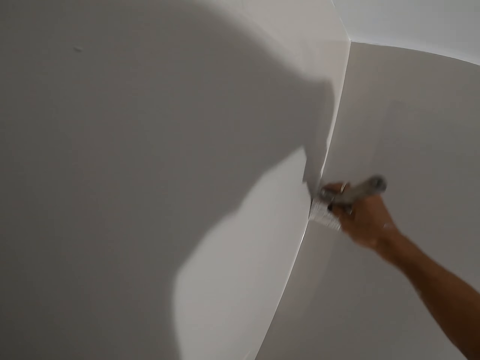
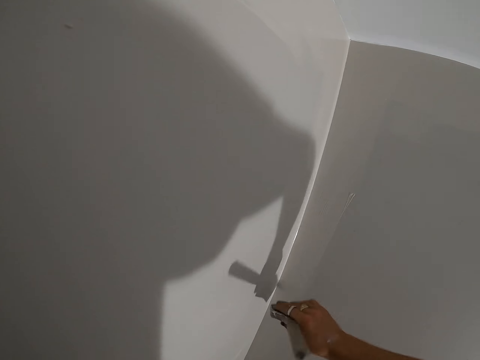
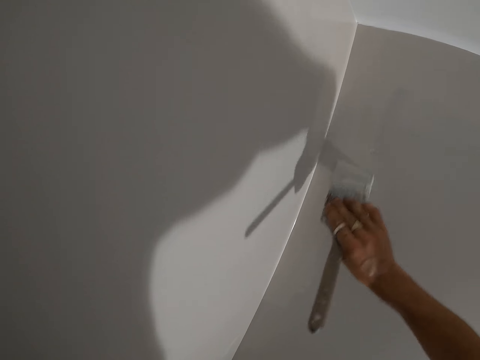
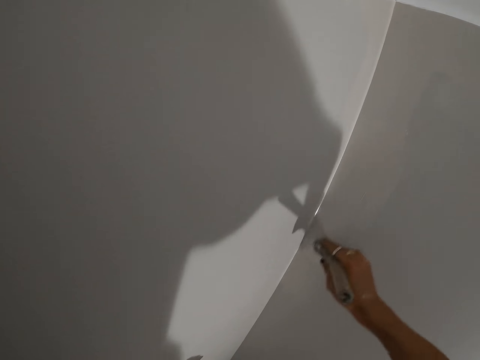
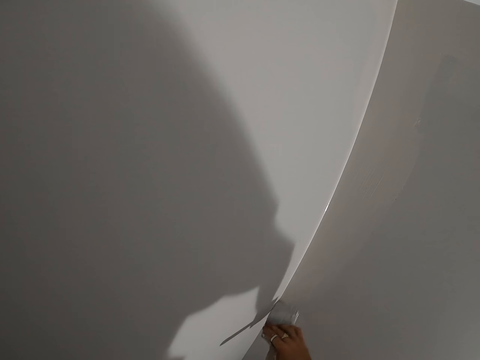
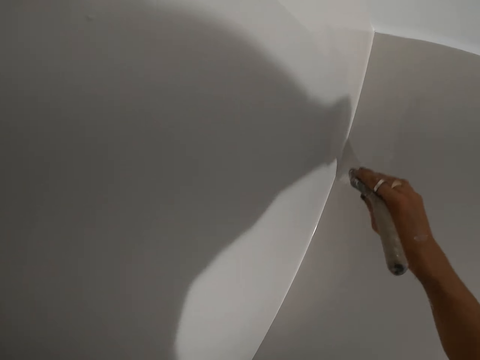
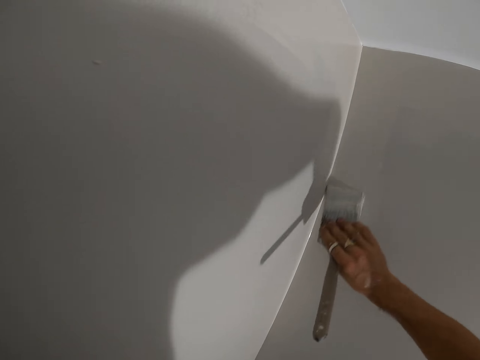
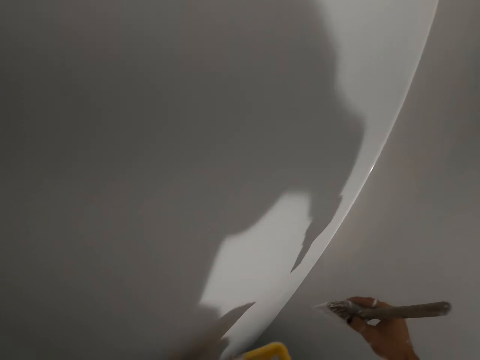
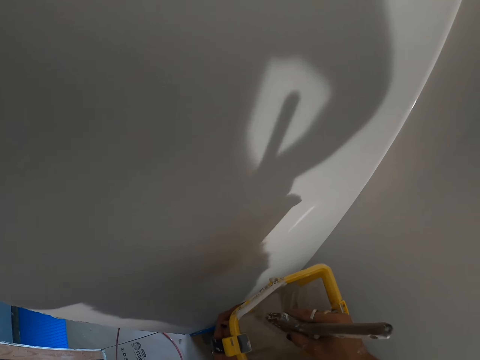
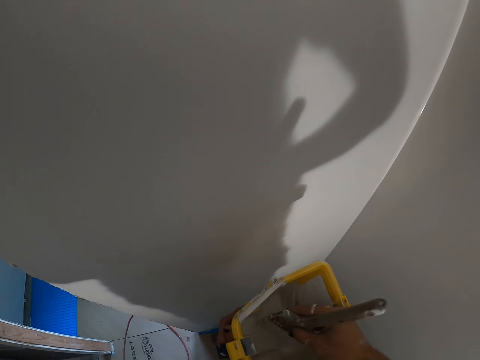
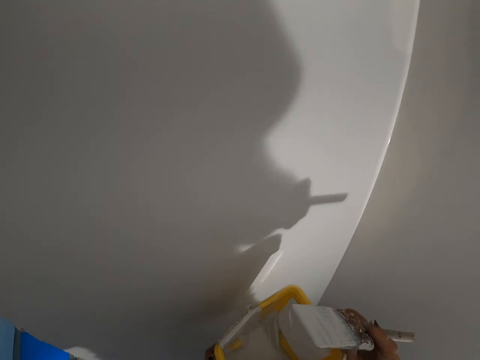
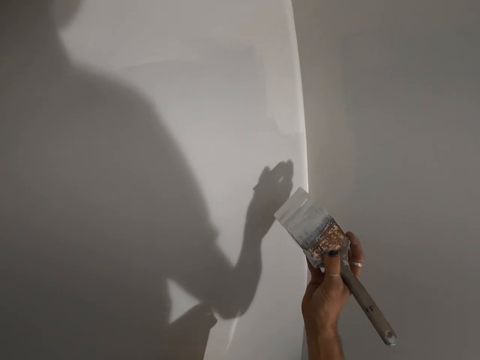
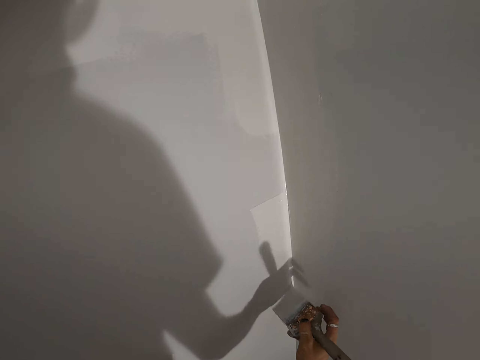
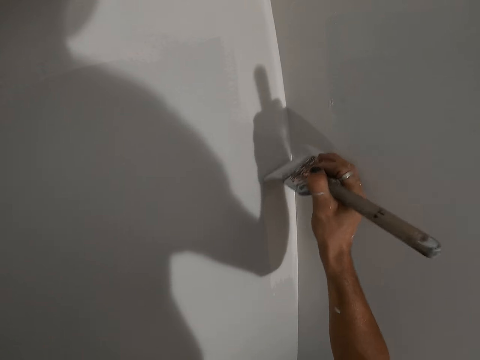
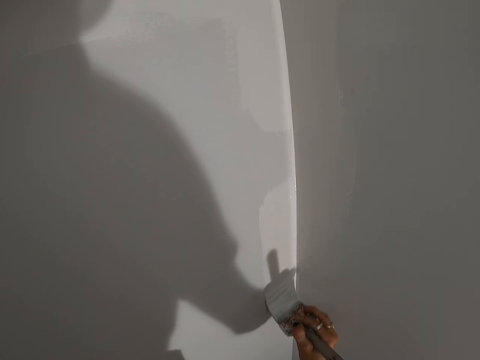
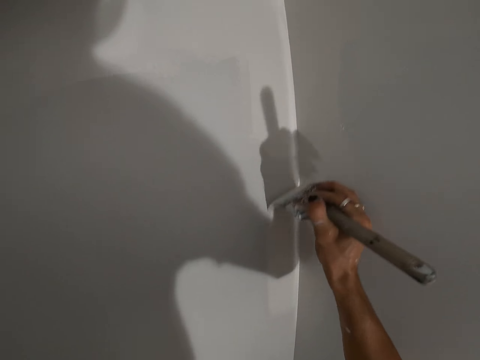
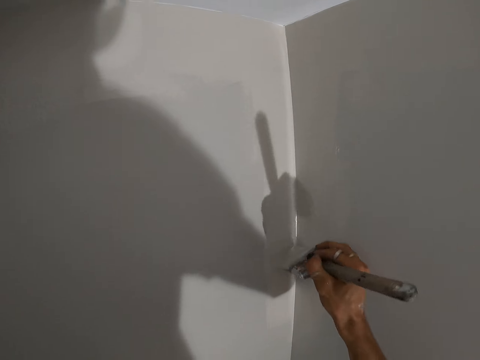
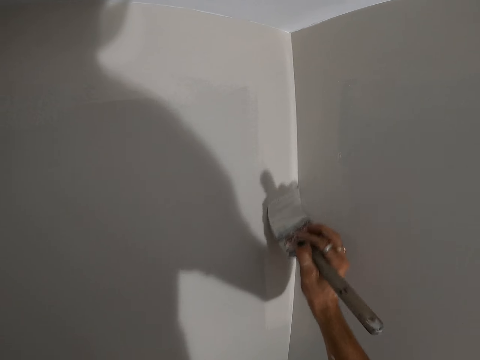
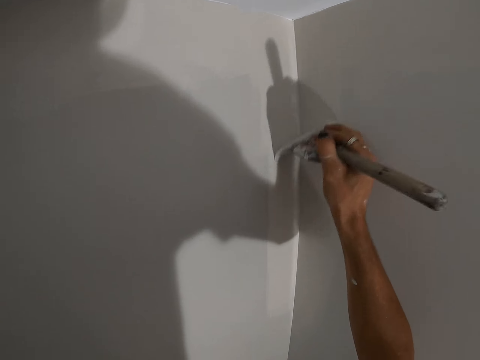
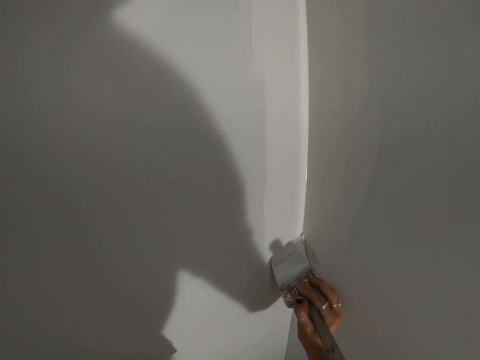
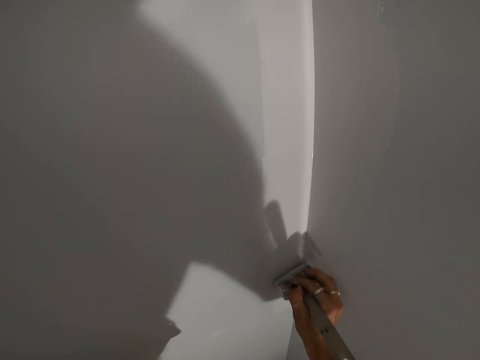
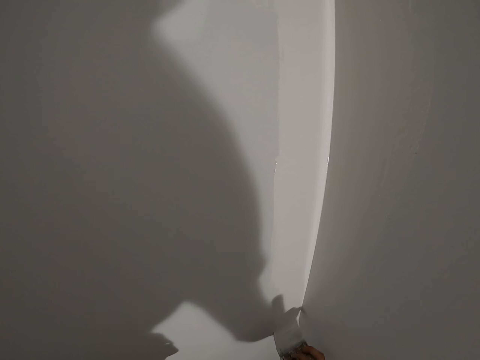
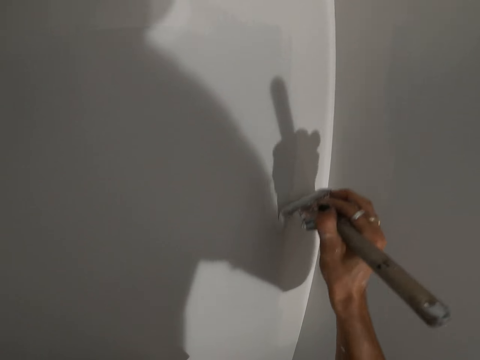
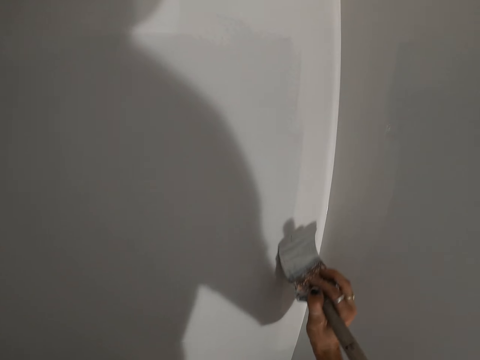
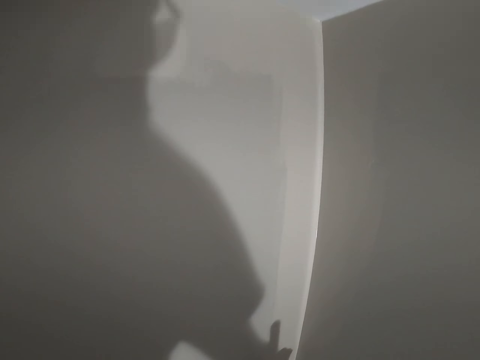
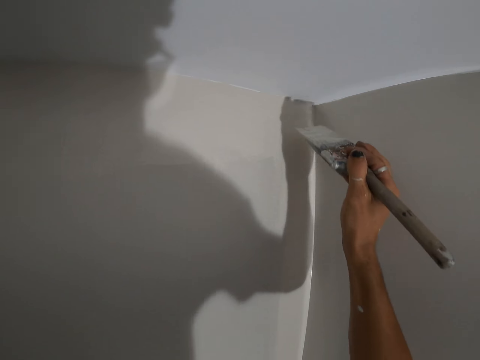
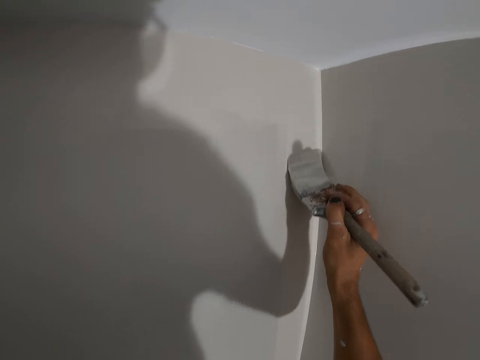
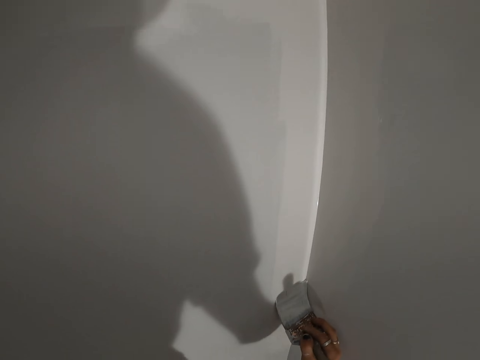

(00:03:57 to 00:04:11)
The camera wearer dips the paint brush in the paint bucket. They paint the wall with the paint brush.

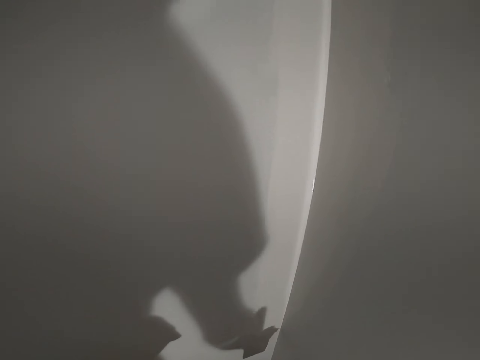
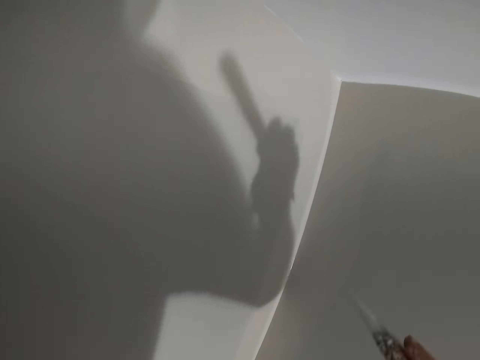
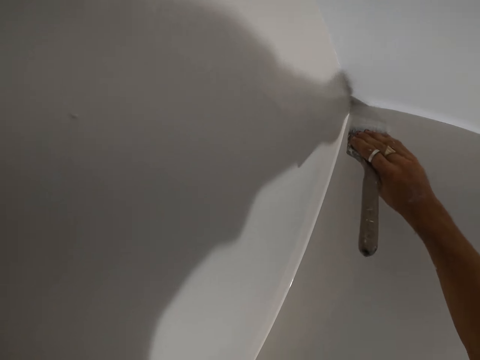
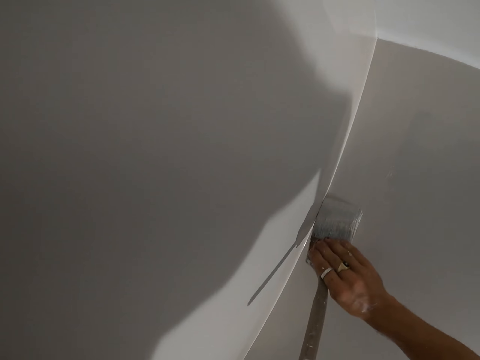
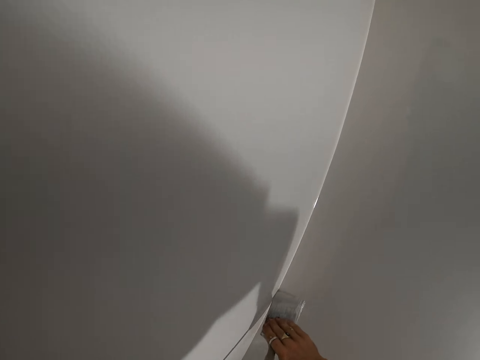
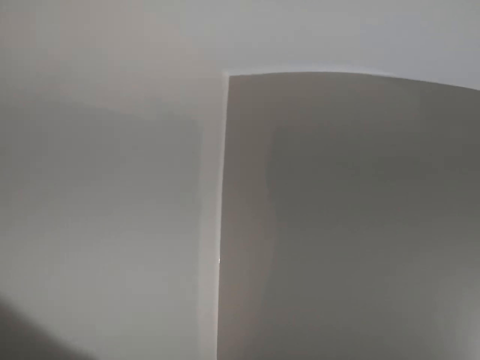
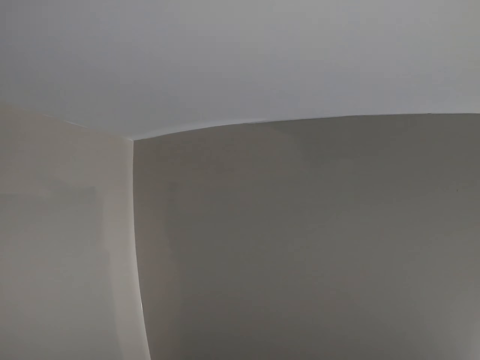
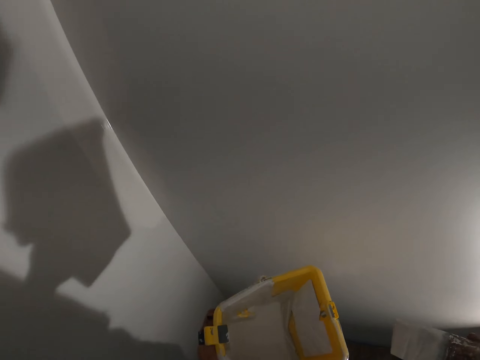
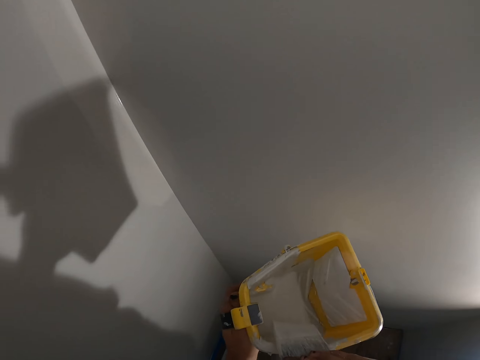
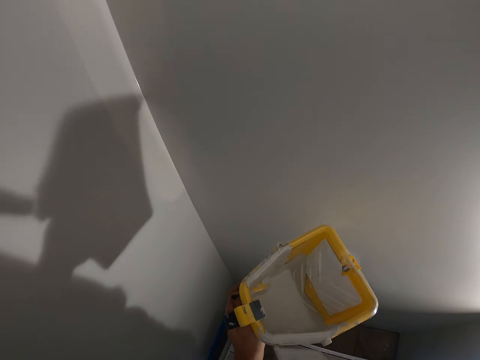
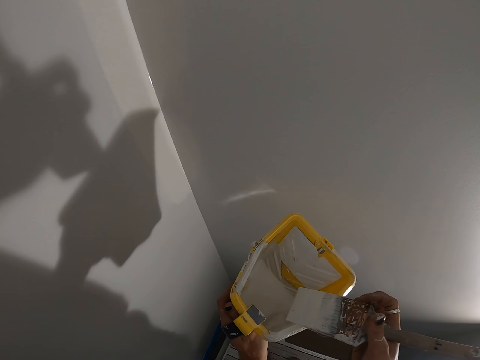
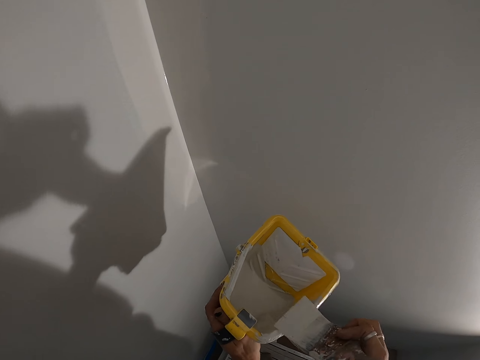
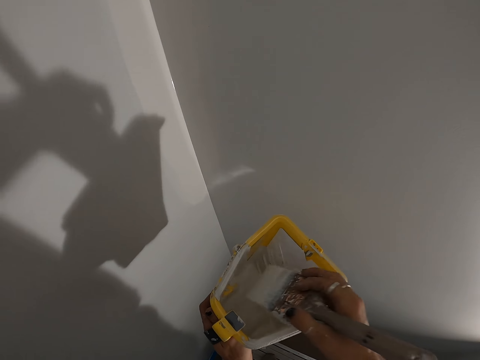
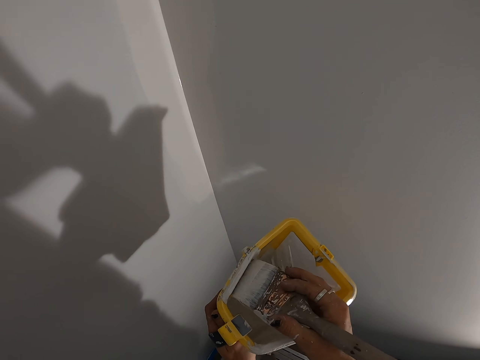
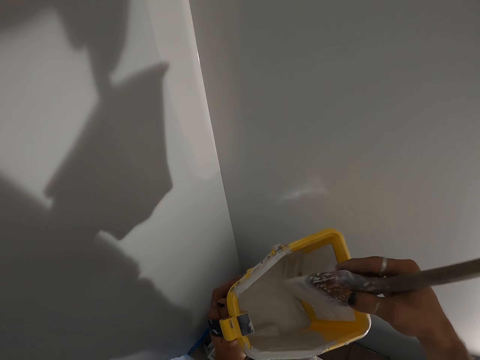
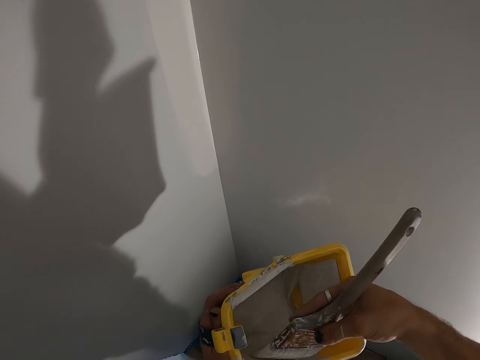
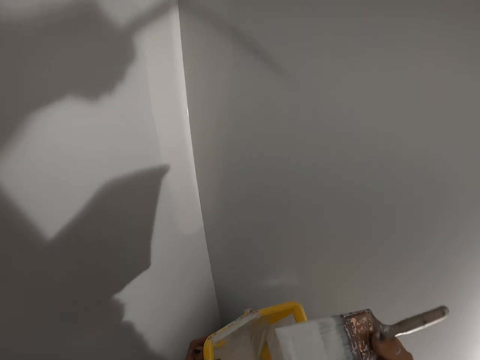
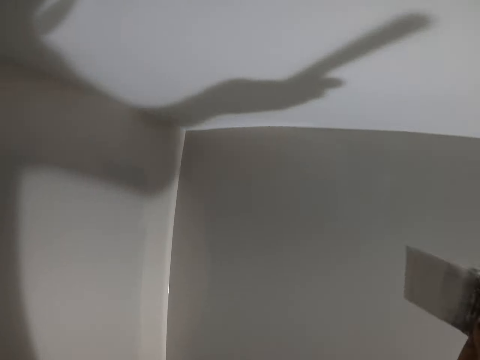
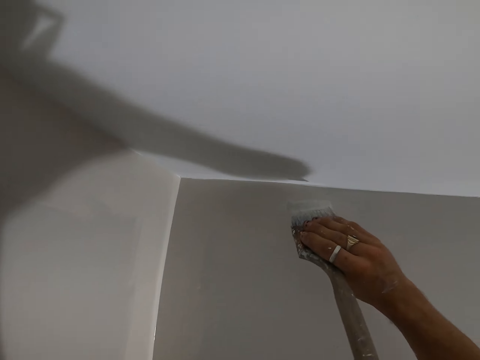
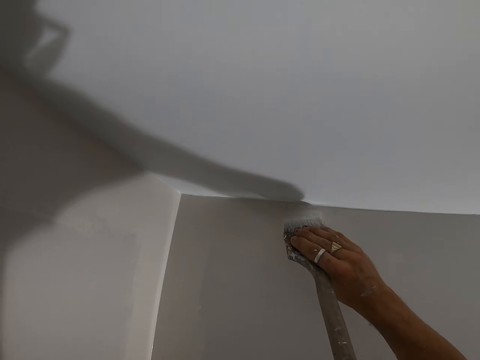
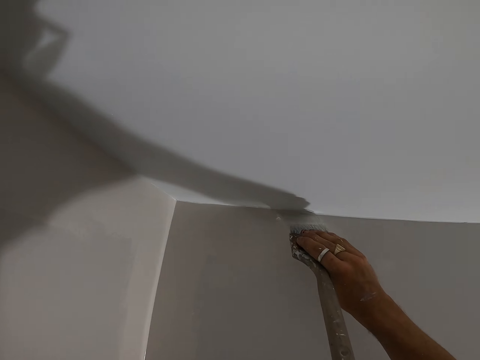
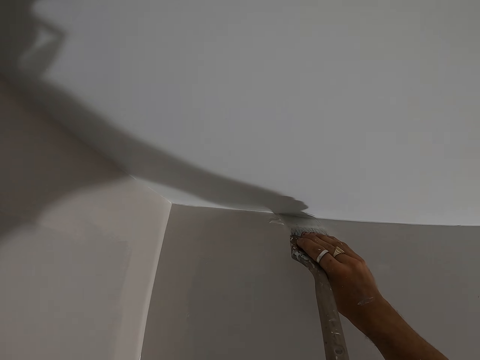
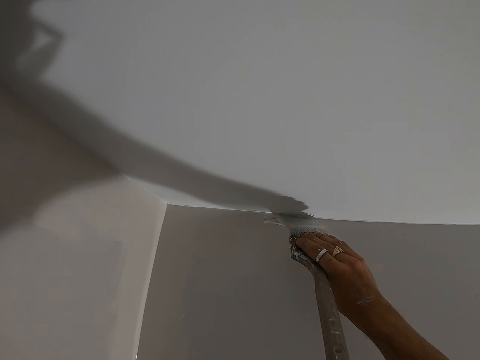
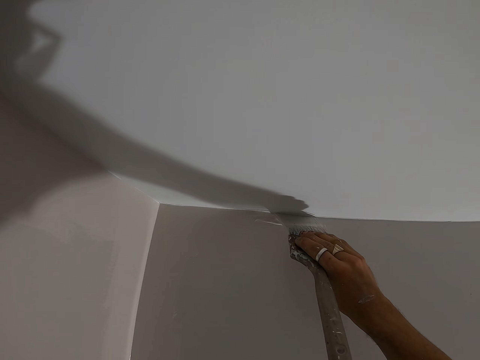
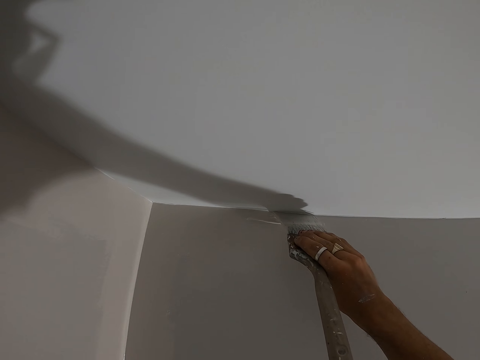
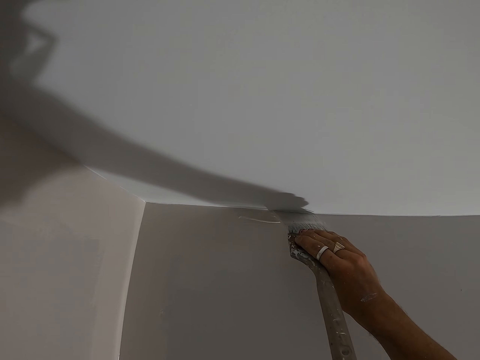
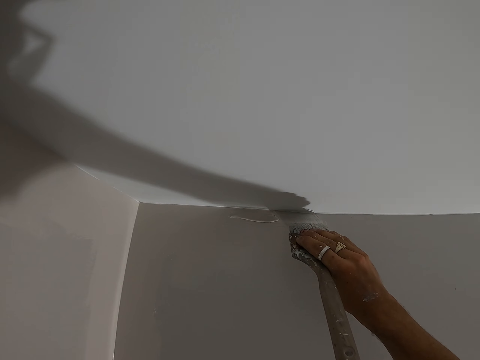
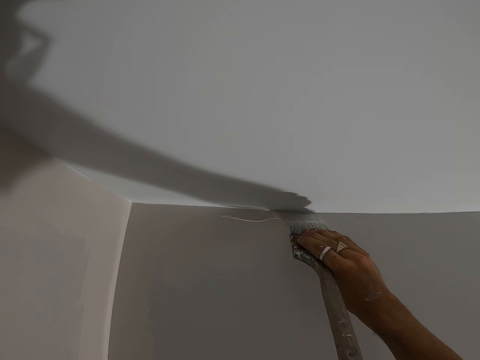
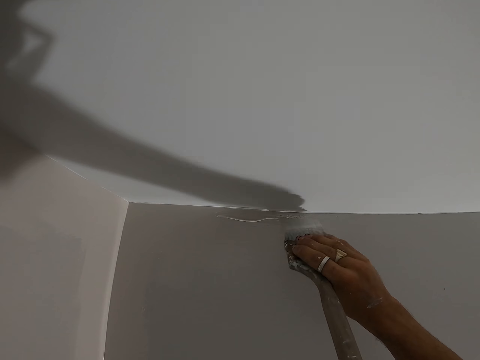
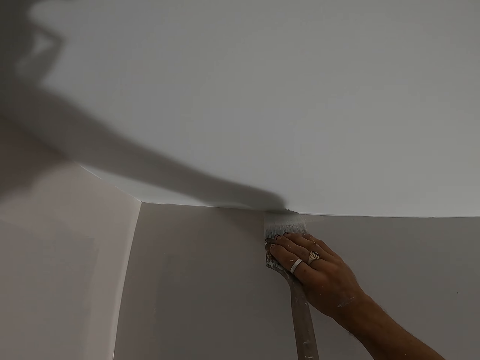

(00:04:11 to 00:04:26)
The camera wearer dips the paint brush in the paint bucket. They wipe the excess paint on the paint bucket. They dip the brush in the paint bucket again. They paint the wall with the paint brush.
